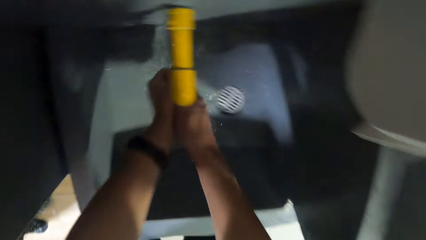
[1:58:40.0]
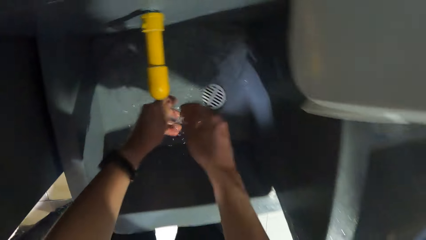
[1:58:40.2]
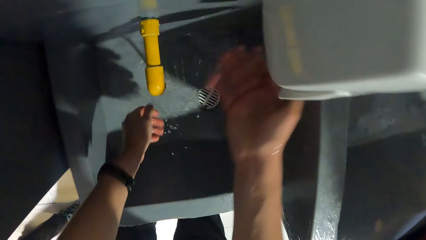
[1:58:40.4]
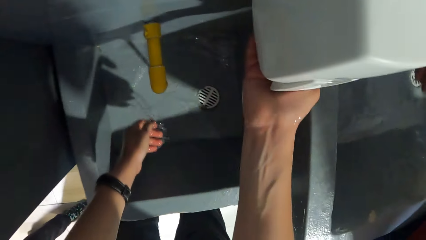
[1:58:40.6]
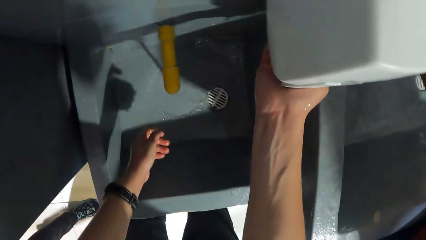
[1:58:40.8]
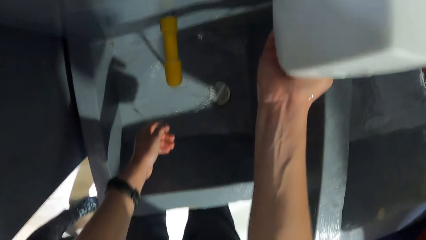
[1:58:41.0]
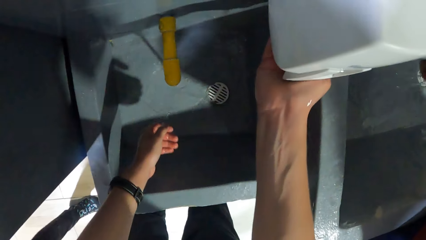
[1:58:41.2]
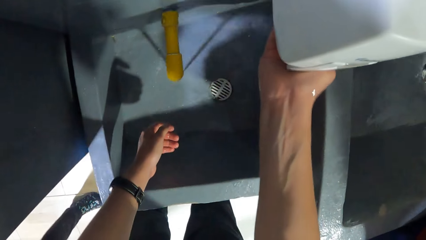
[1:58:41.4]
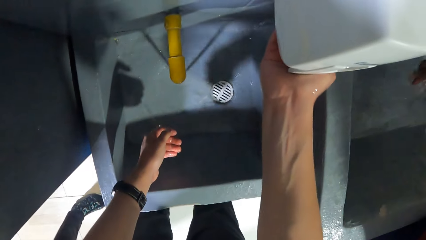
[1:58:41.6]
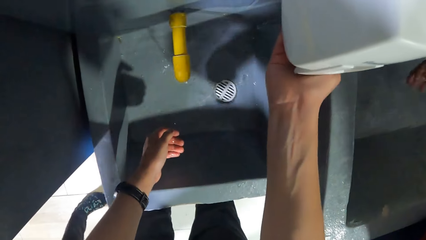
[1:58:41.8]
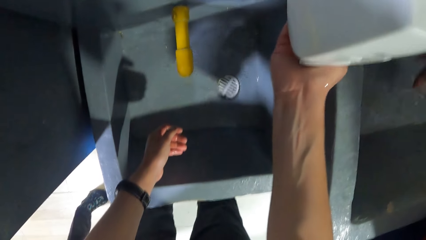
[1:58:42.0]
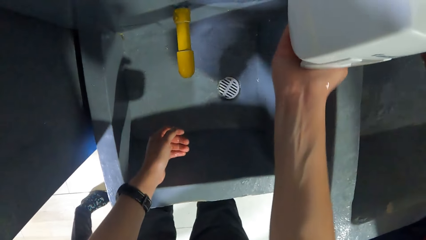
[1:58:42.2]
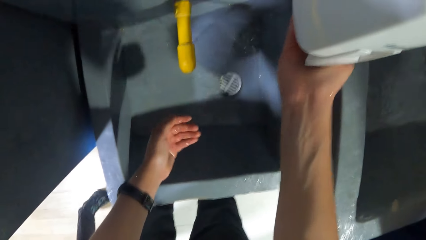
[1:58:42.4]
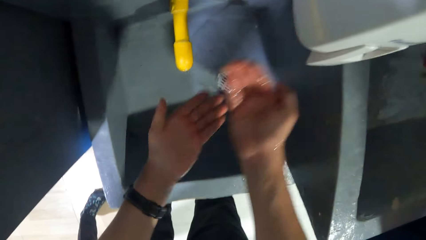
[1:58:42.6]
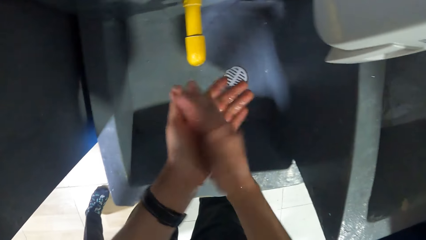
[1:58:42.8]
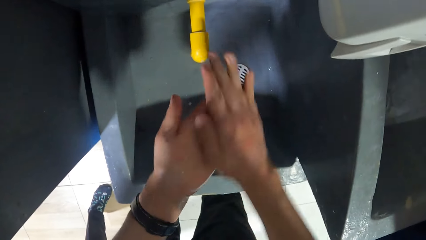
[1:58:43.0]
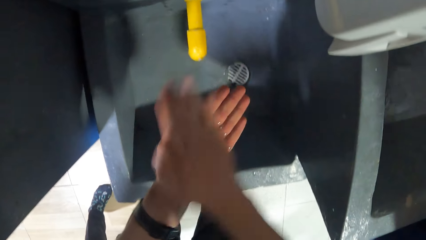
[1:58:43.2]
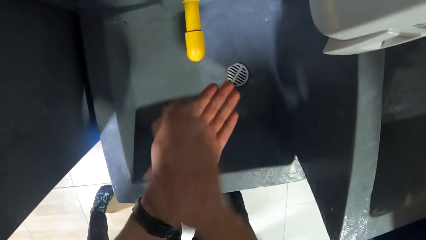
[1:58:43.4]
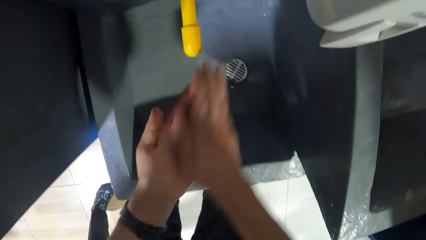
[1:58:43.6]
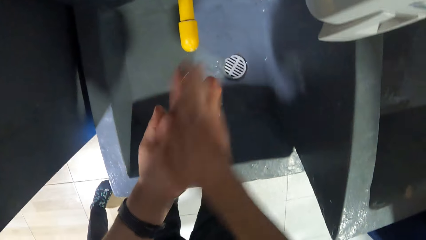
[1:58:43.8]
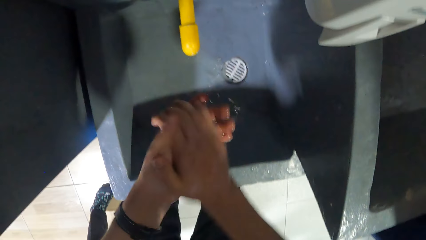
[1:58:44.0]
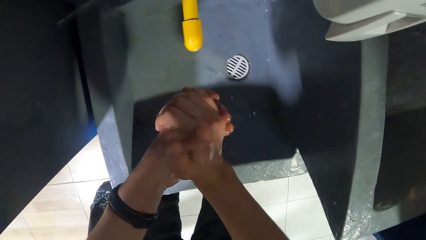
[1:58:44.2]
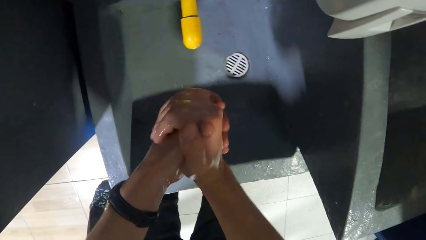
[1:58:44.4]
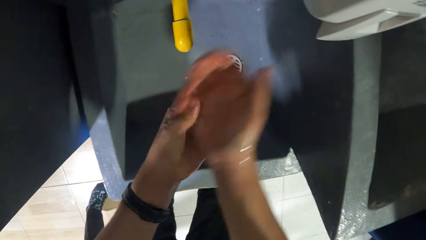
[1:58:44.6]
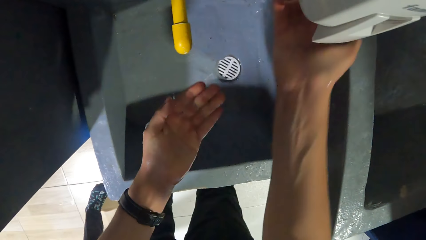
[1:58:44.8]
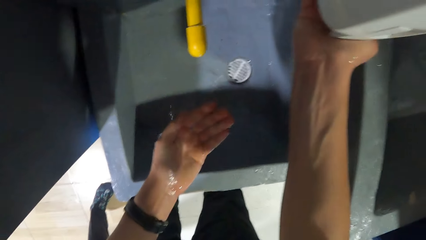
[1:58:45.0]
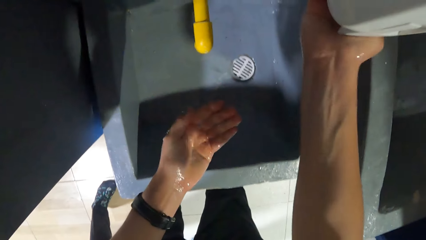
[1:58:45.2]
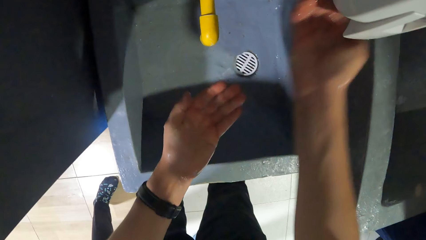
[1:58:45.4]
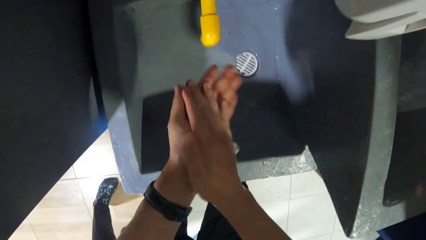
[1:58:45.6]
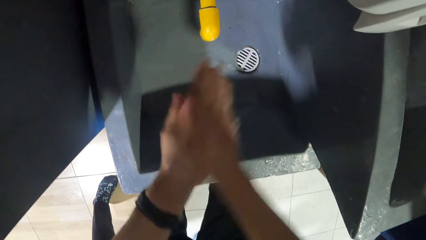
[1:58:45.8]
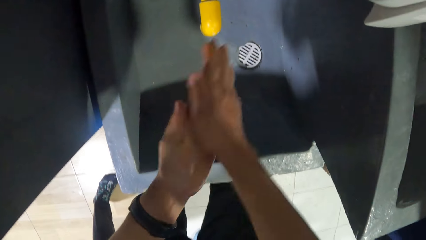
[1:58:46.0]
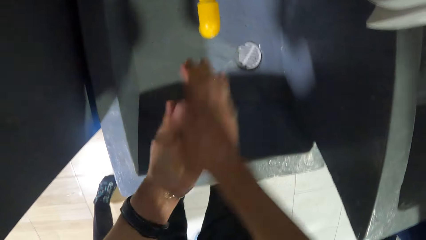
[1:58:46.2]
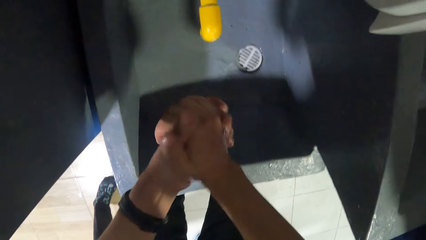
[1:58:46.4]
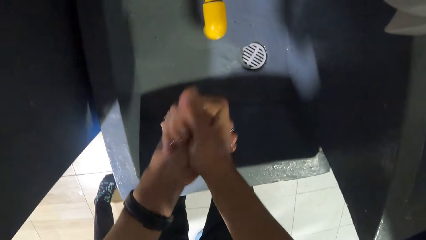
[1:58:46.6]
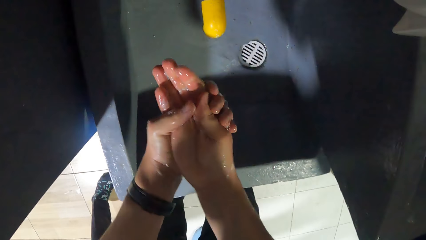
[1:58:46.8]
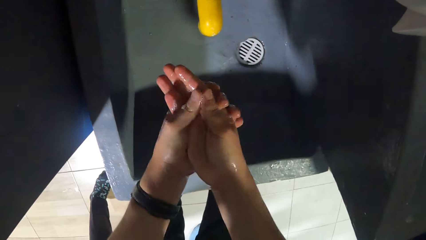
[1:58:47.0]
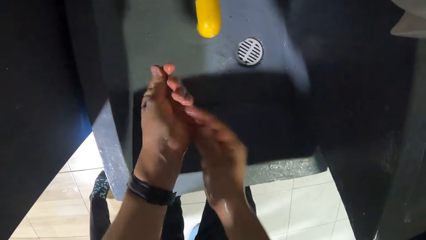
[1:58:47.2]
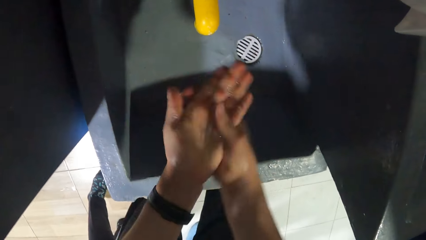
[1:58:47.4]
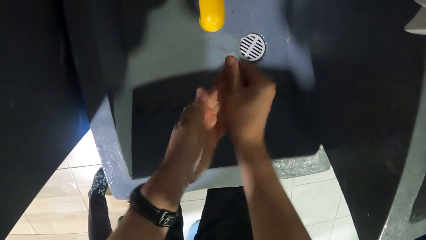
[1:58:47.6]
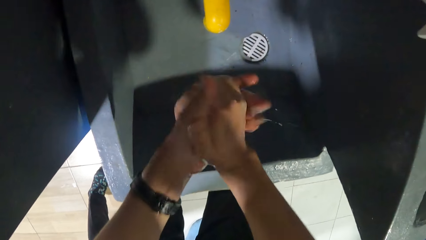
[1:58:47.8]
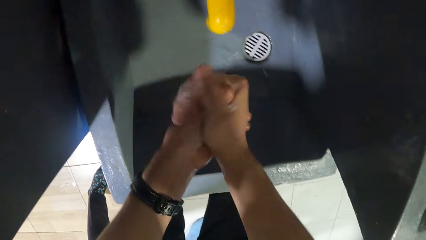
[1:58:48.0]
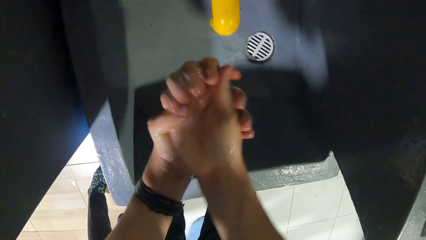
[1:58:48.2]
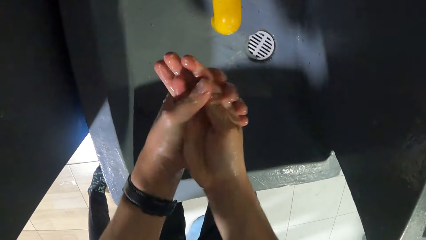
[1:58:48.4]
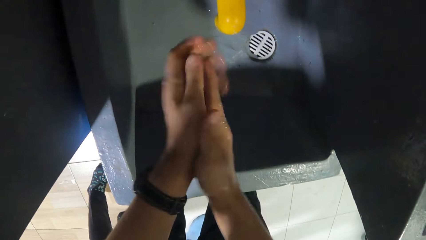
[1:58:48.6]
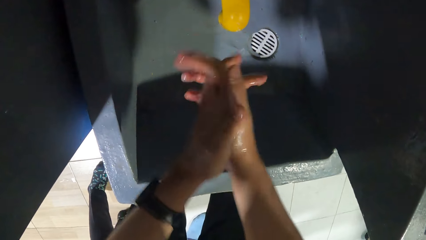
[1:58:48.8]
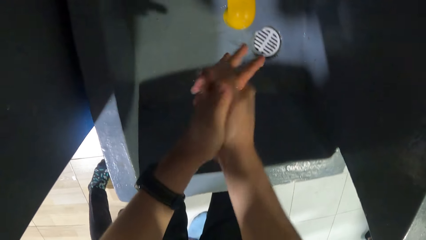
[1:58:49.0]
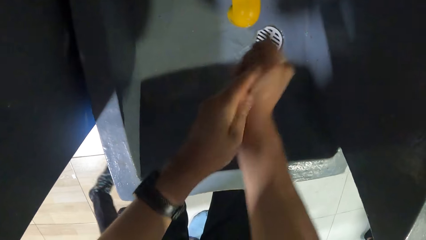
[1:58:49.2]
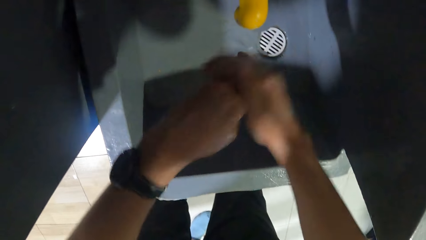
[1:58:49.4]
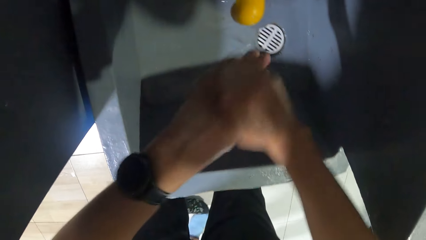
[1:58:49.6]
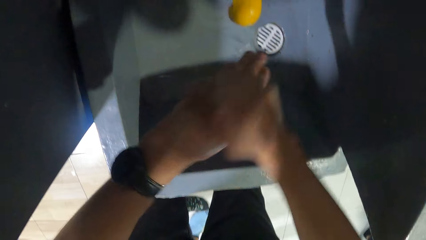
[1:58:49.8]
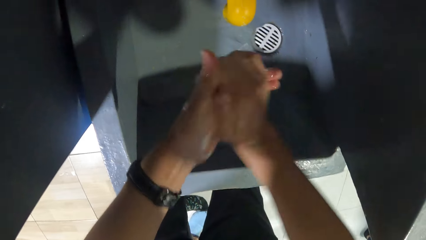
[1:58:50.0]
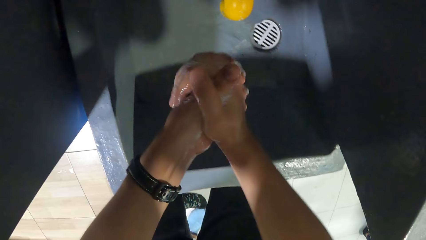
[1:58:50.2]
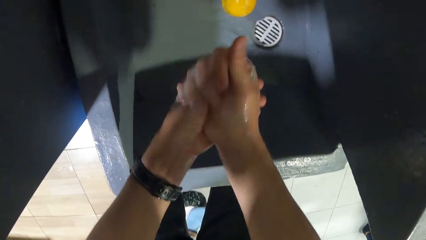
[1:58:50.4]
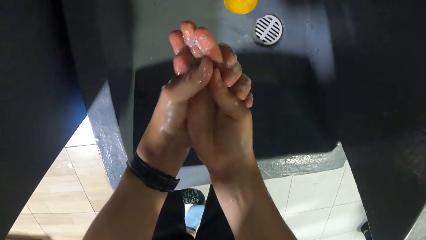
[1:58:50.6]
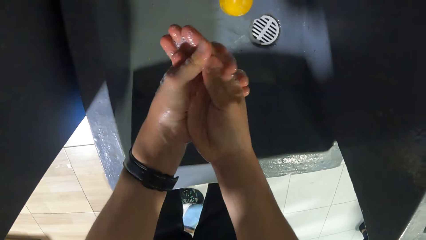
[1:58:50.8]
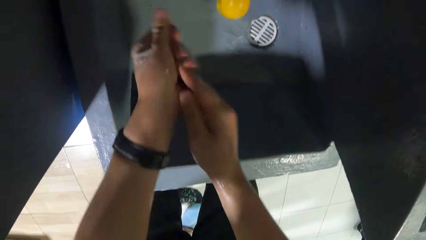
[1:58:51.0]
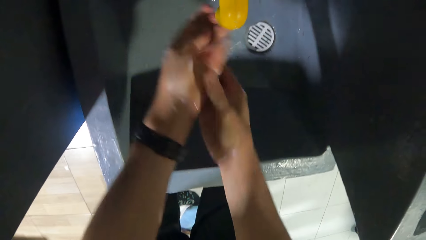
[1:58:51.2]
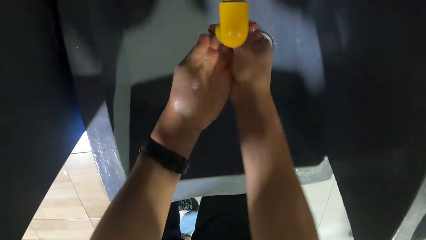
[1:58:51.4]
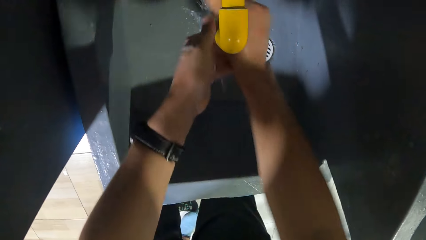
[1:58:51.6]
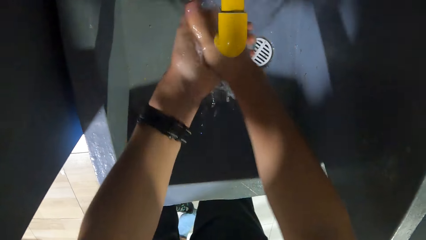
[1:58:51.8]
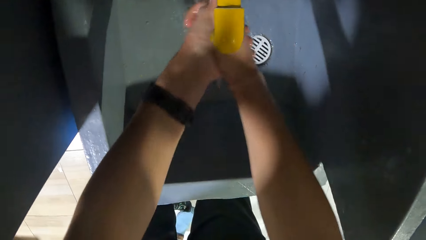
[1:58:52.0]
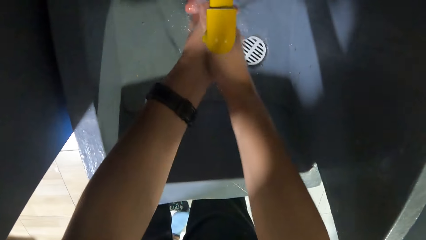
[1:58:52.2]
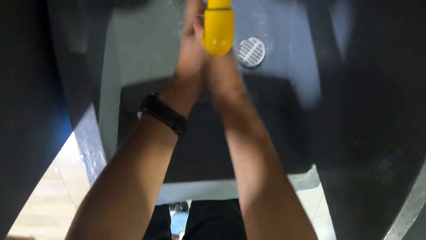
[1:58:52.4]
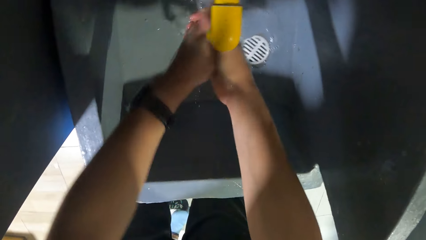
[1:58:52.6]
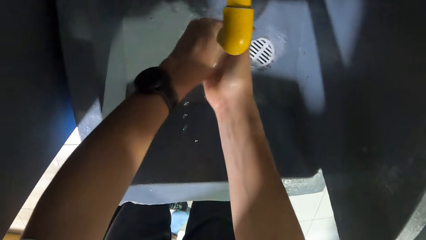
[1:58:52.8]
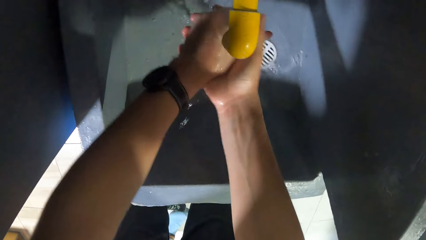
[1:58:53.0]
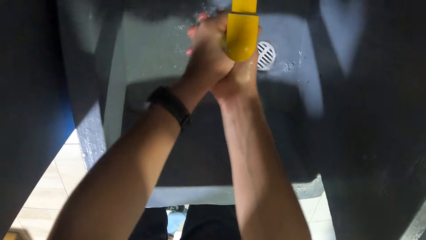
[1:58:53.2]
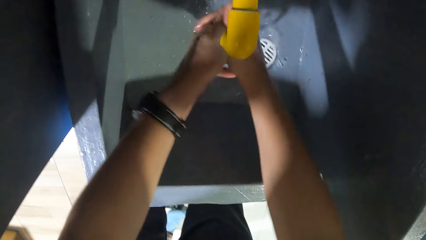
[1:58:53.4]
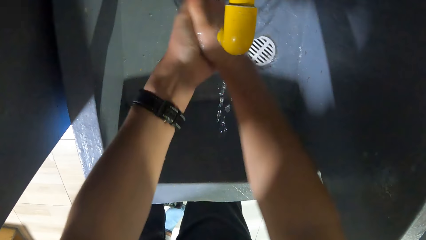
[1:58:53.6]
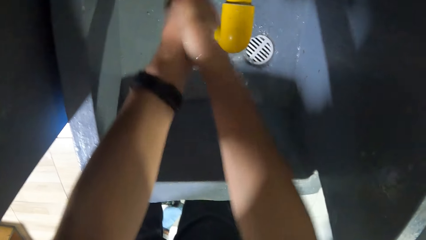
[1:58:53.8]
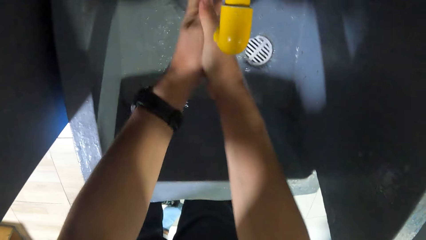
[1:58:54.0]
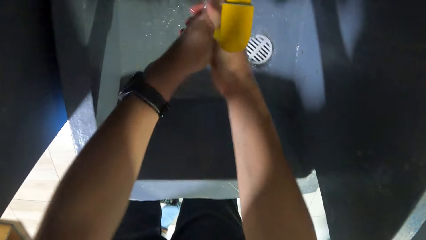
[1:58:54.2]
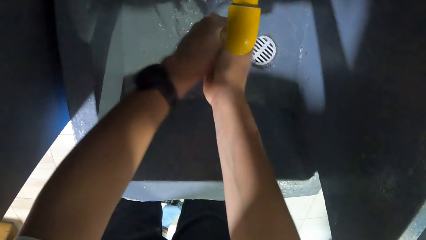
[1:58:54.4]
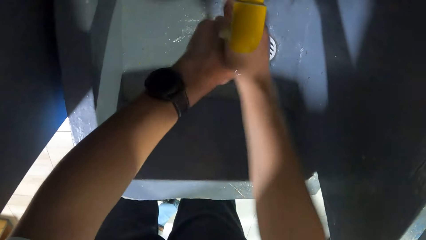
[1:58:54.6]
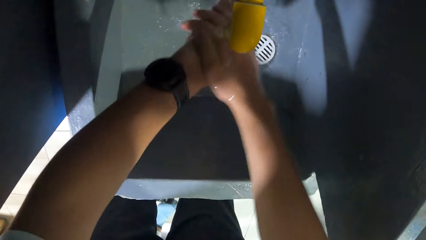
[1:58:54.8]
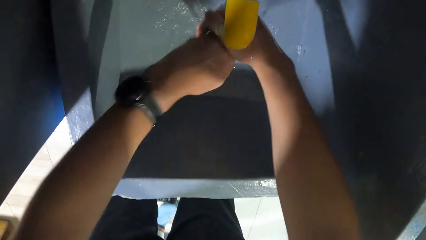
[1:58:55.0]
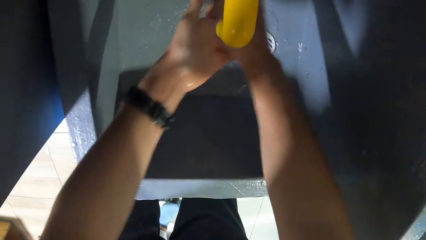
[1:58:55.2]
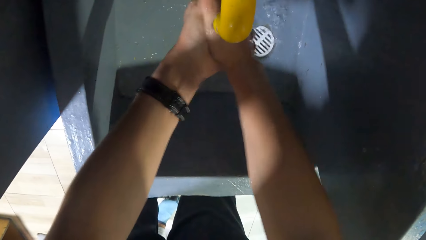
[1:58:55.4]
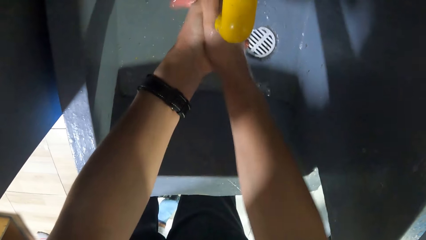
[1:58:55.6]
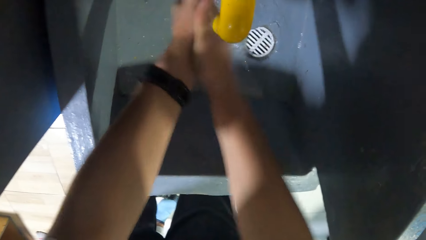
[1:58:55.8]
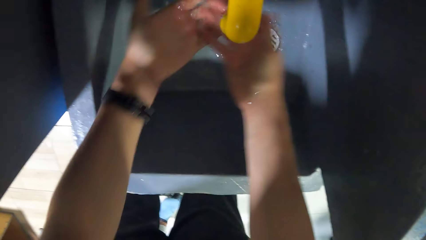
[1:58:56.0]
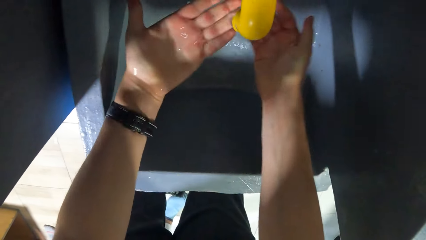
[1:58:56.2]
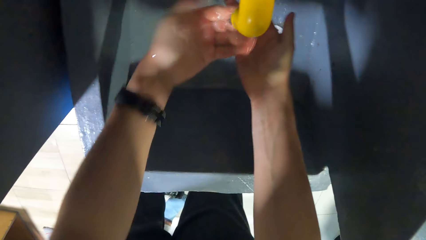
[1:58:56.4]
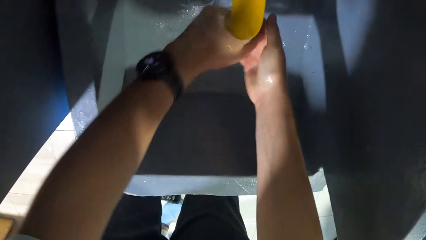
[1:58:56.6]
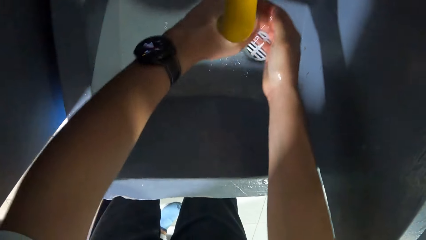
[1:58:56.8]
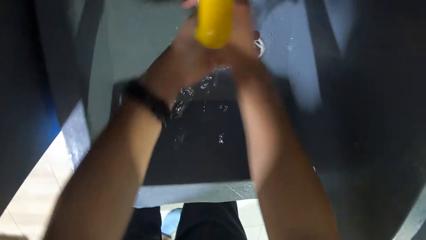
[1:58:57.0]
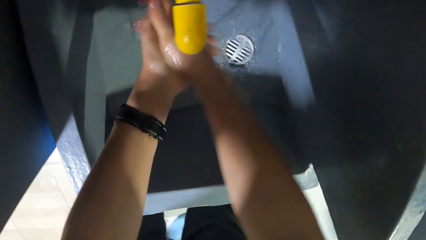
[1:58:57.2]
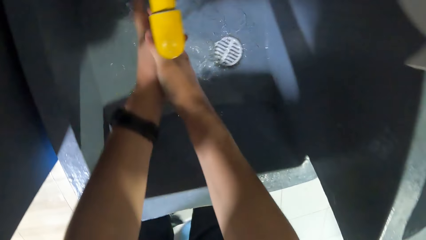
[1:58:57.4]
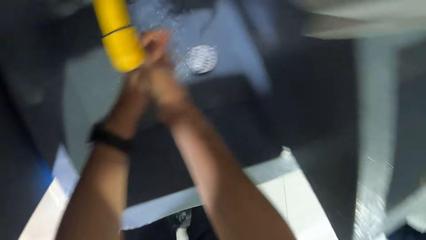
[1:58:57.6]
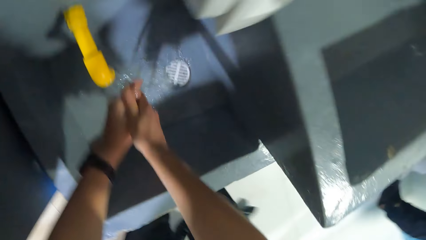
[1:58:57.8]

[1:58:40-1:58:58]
The camera wearer collects soap from a dispenser with his right hand. He rubs both hands together. He collects soap from the dispenser with his right hand. He rubs both hands together. He rinses both hands under a tap.
